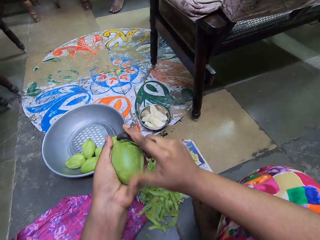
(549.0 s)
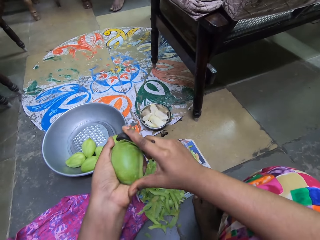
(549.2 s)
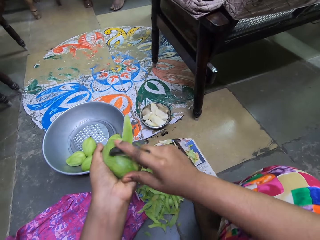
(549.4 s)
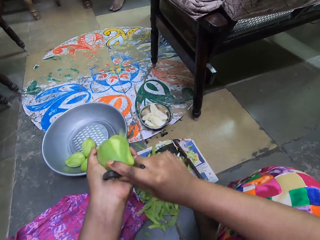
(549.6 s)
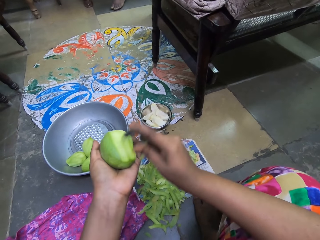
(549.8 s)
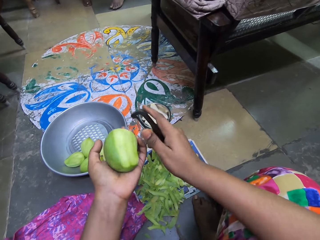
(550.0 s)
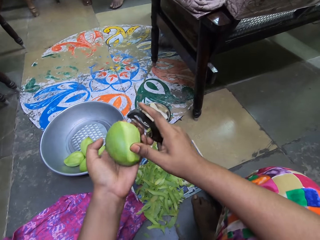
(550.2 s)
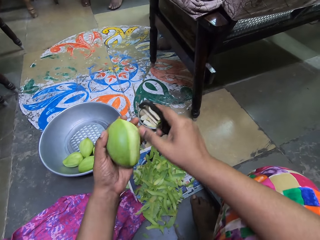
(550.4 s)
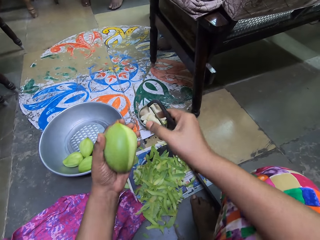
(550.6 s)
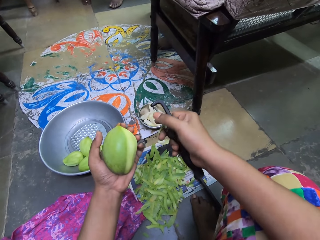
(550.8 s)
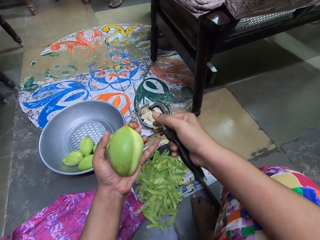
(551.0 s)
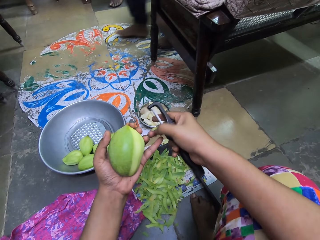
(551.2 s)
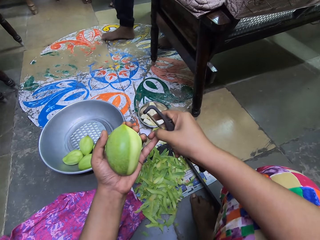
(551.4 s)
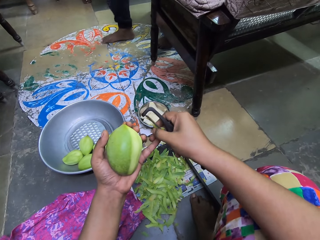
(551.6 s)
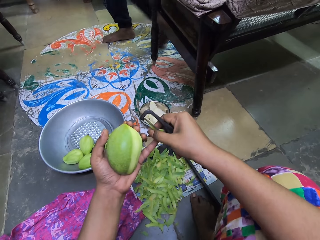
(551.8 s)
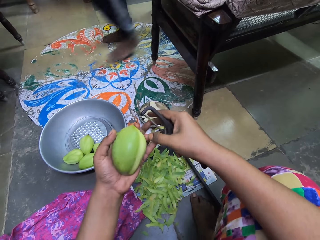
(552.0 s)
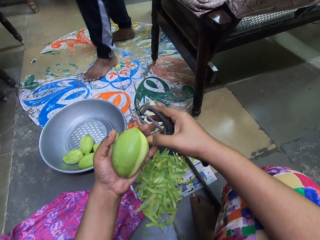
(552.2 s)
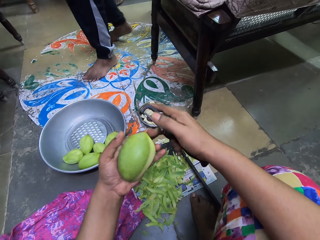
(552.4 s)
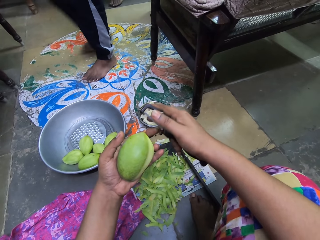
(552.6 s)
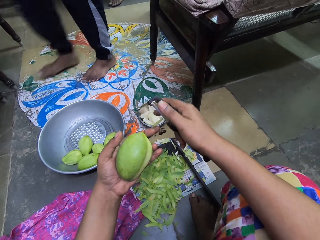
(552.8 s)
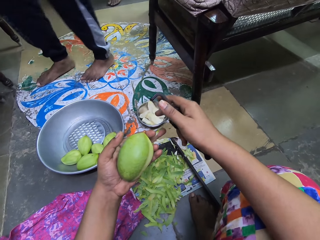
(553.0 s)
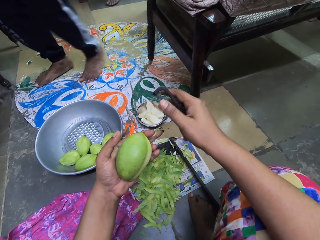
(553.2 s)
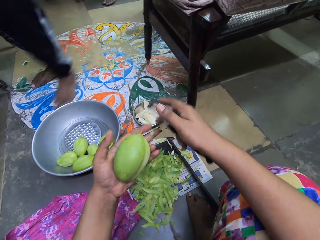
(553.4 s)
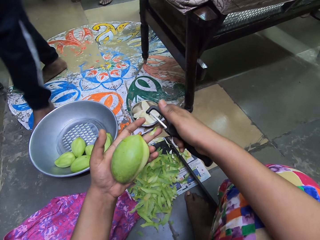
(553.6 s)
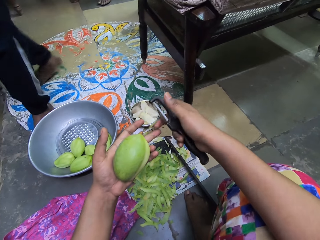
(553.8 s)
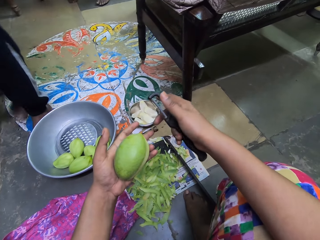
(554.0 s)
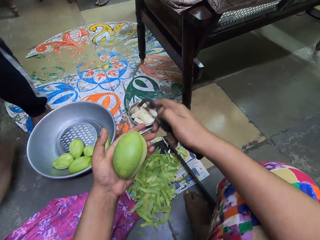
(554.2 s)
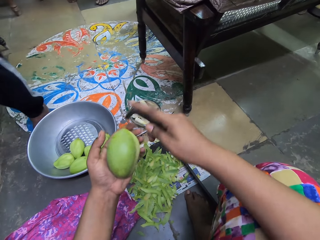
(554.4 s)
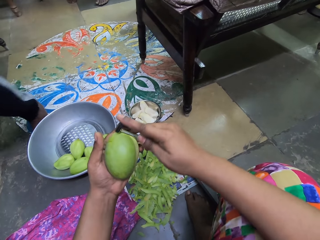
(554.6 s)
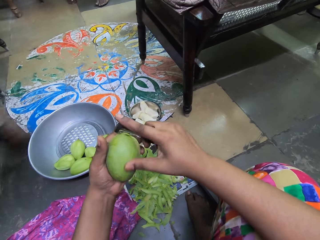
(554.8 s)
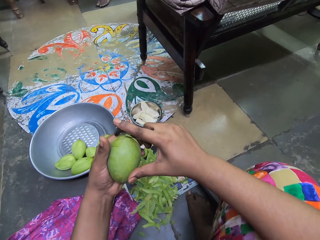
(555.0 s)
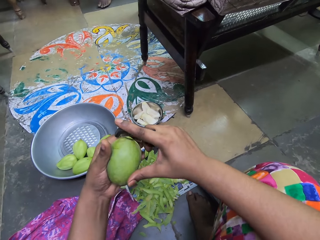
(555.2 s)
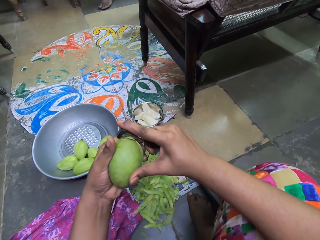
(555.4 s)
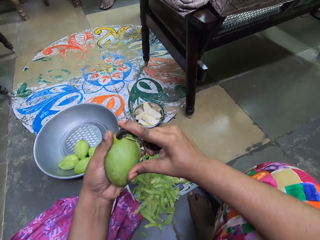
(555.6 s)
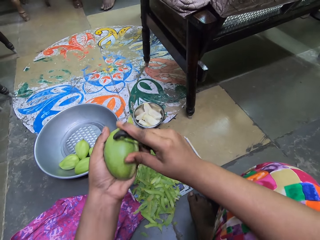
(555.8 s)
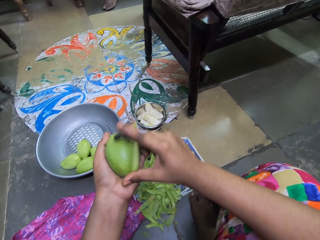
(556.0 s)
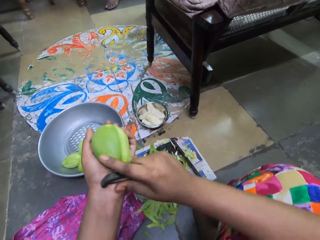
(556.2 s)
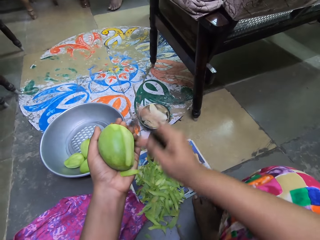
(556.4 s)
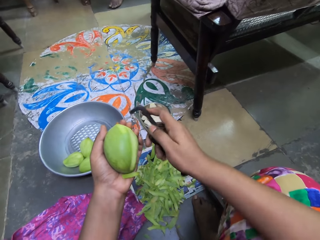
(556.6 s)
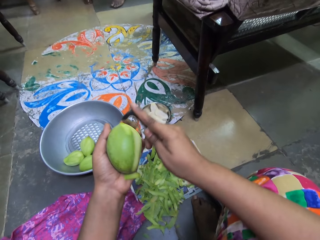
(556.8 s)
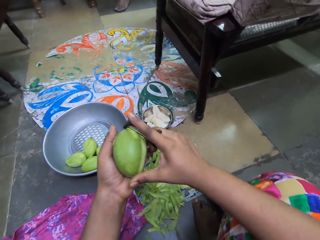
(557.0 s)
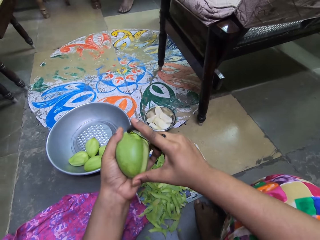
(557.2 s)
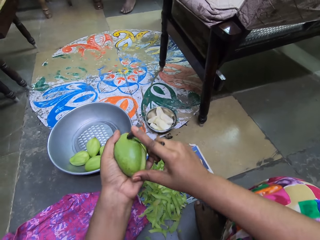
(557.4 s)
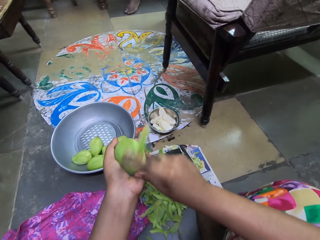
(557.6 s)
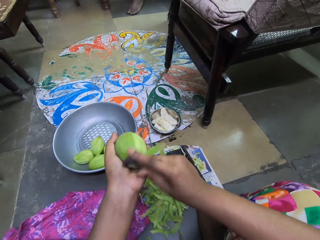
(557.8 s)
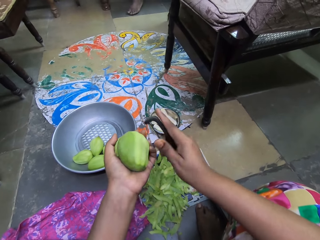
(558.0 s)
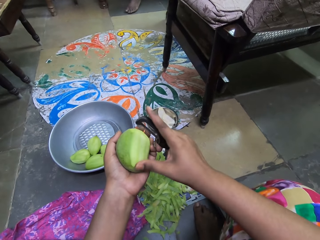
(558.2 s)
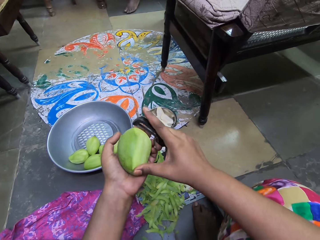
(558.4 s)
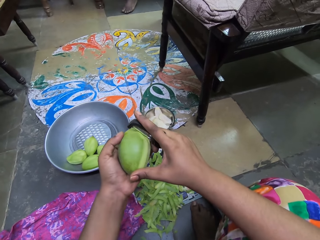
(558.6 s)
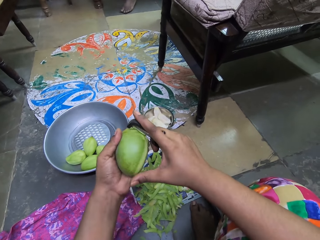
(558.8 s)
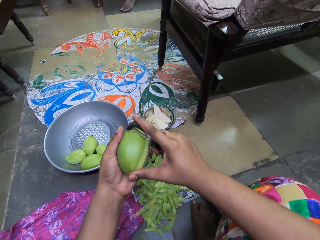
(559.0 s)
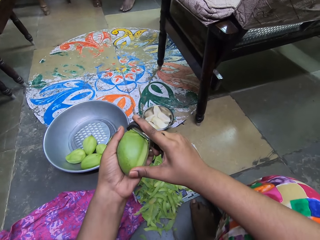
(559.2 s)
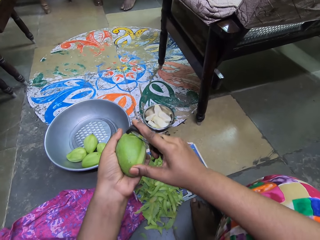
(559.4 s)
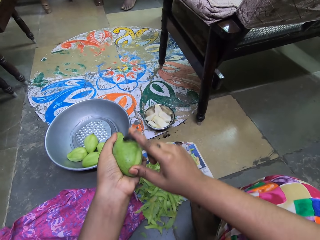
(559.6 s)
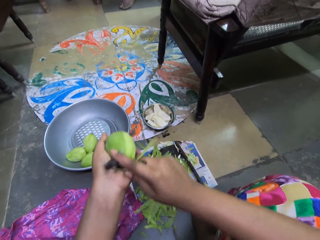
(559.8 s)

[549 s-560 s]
The camera wearer removes a peel from the fruit peeler with her right hand. She passes the peel from her right hand to her left hand. She throws the peel from her left hand on the newspaper with her right hand. She peels the unripe mango in her left hand with the fruit peeler in her right hand.

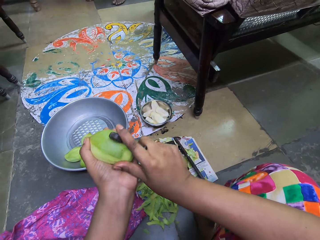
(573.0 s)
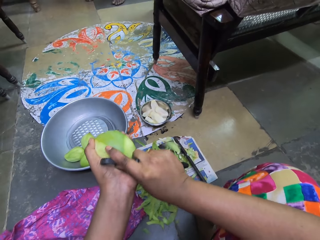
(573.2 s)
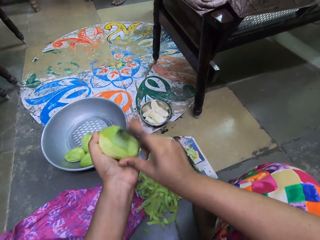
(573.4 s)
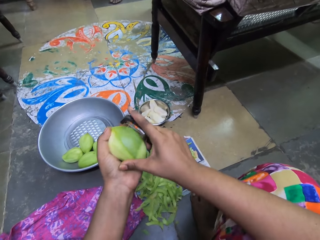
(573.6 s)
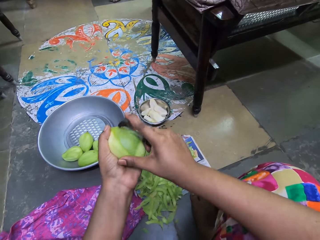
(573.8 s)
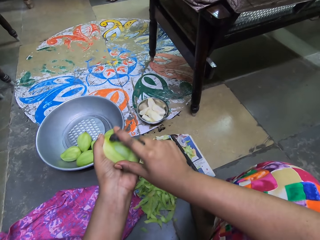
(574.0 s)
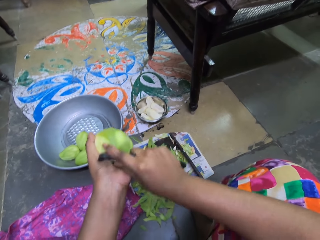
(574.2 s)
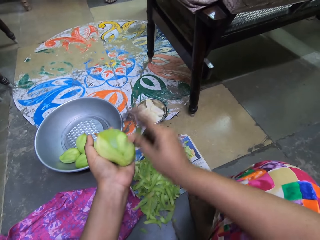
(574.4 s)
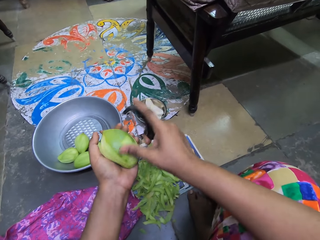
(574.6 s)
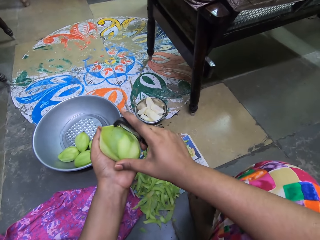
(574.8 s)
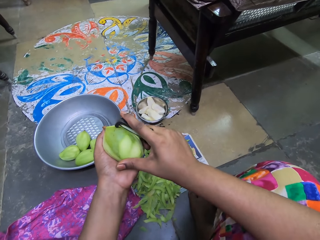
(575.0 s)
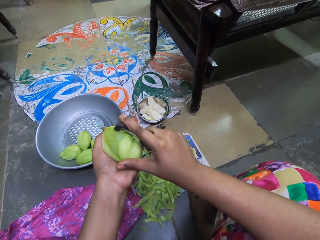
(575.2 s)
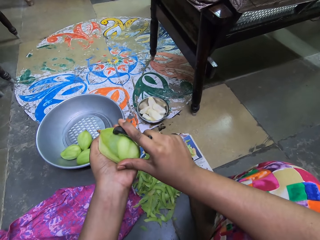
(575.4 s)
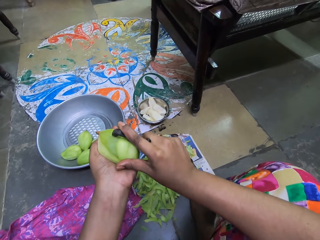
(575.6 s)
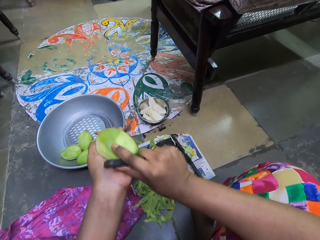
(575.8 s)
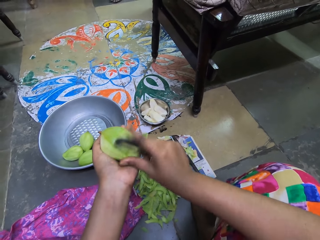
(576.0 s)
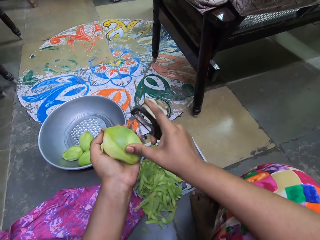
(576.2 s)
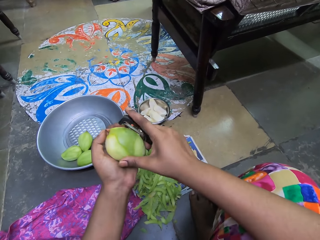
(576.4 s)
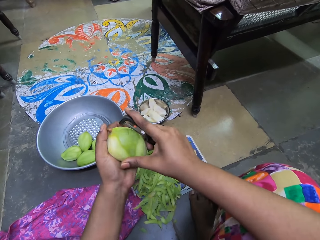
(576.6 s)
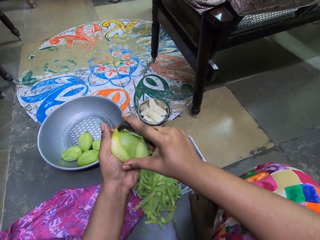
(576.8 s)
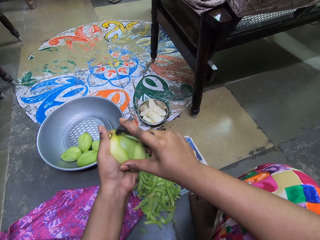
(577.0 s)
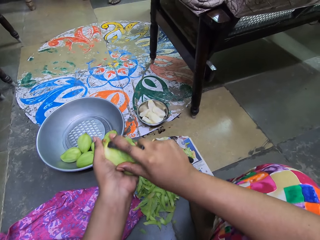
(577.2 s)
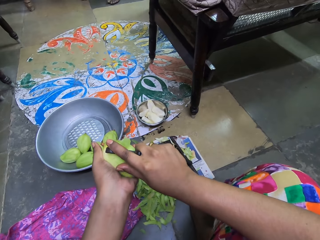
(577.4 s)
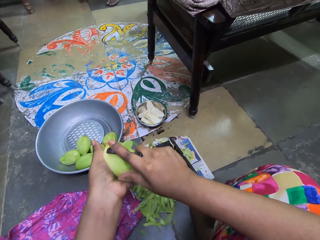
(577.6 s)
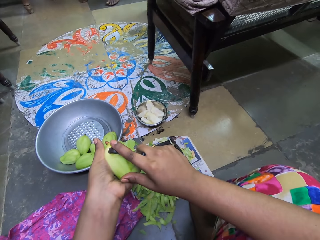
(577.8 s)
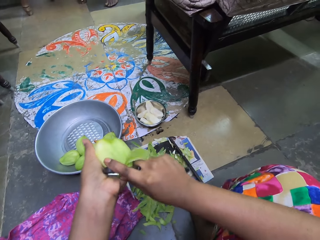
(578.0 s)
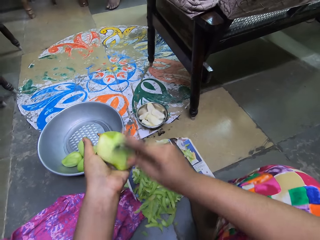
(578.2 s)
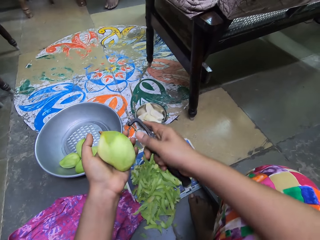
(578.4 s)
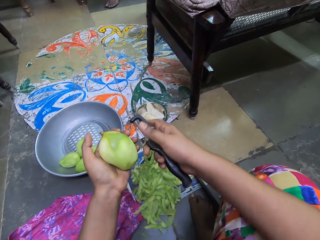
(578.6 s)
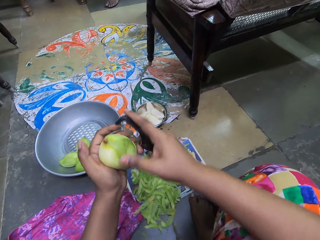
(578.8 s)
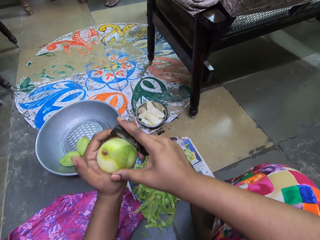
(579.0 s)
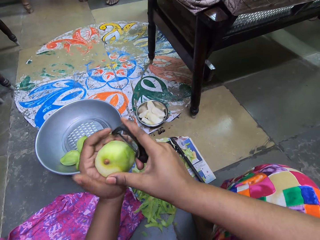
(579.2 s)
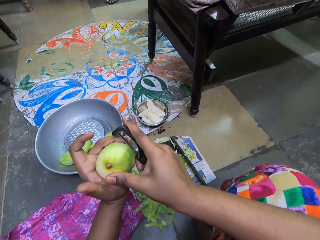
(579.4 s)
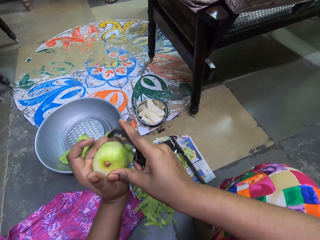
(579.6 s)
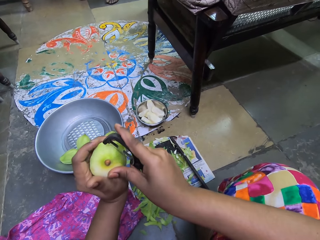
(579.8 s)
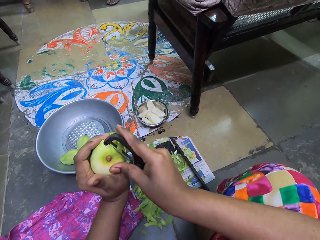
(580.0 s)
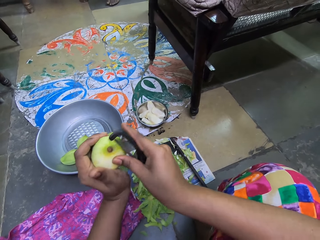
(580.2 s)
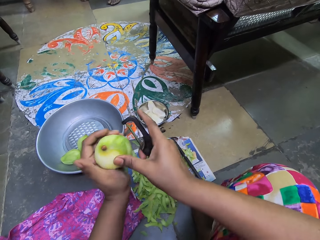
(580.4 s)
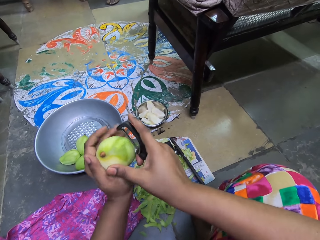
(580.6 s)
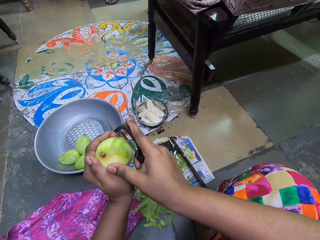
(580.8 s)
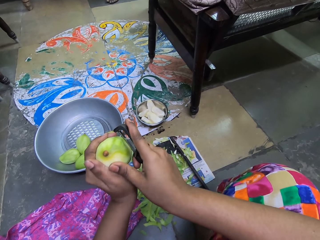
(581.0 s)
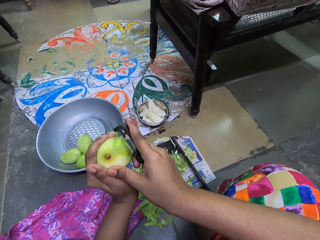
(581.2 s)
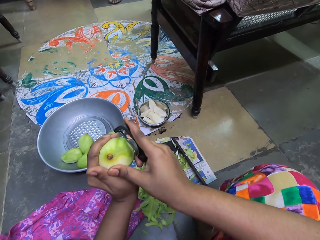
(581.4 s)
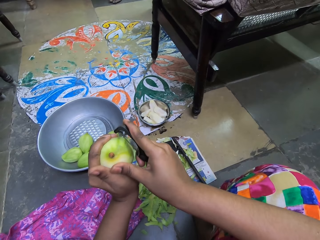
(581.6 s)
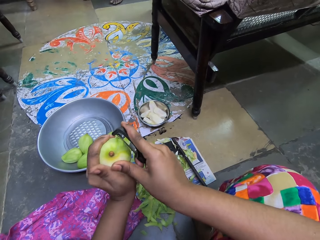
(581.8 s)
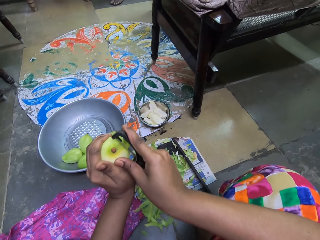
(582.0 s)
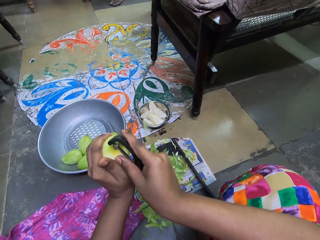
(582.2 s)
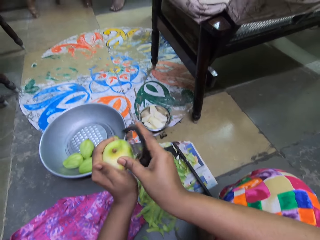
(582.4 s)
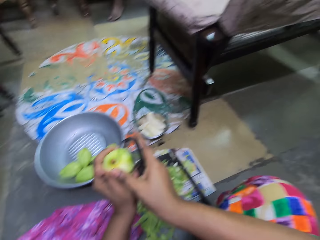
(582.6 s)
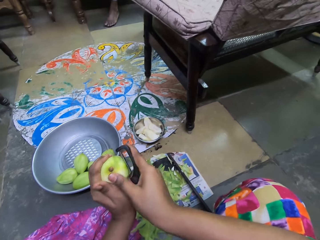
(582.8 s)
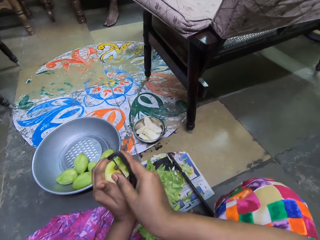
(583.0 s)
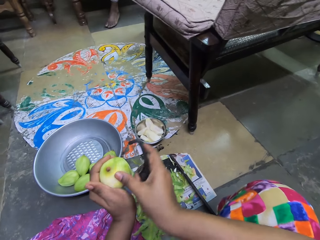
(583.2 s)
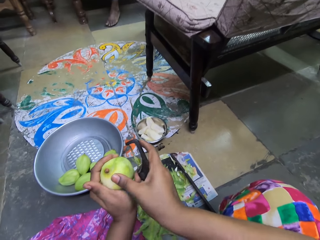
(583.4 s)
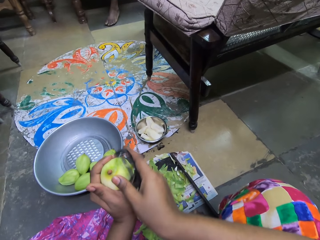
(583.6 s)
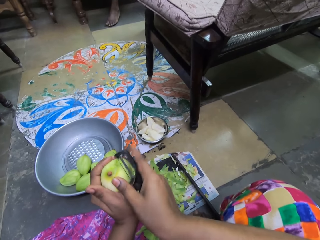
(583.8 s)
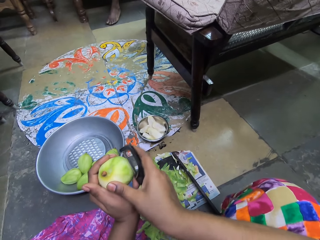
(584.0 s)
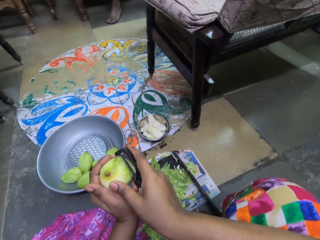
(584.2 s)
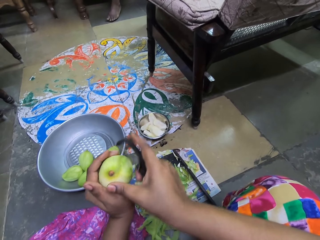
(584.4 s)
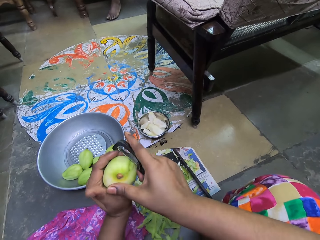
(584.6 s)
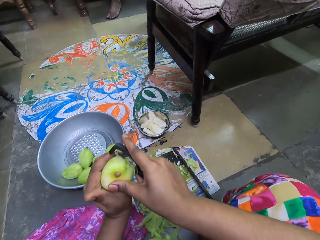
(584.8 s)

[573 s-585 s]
A man interacts with the camera wearer.
